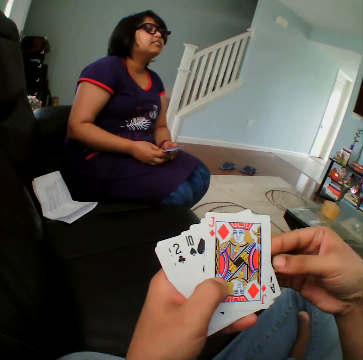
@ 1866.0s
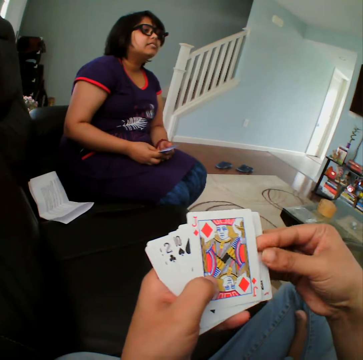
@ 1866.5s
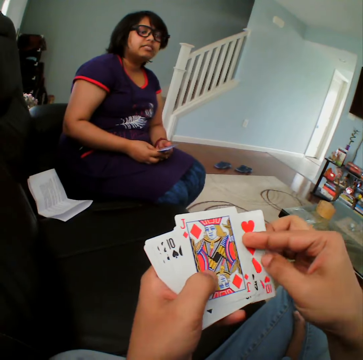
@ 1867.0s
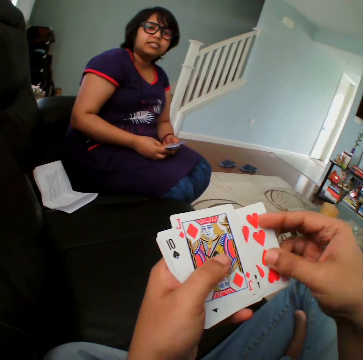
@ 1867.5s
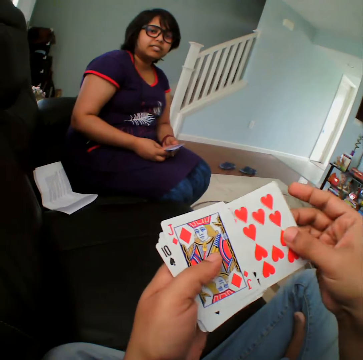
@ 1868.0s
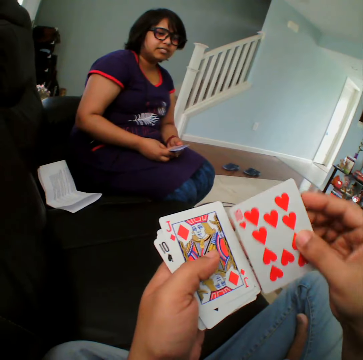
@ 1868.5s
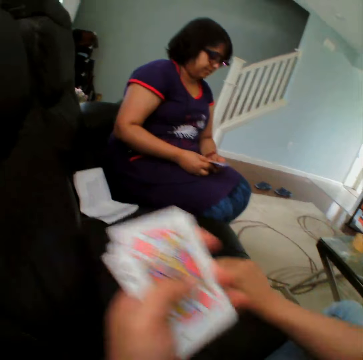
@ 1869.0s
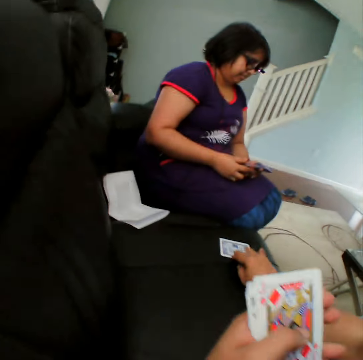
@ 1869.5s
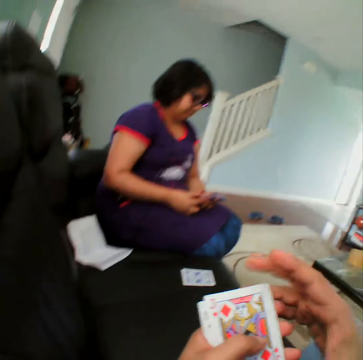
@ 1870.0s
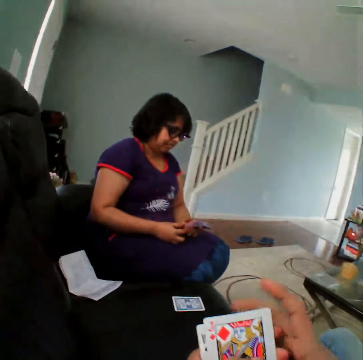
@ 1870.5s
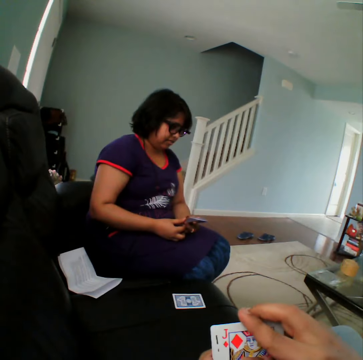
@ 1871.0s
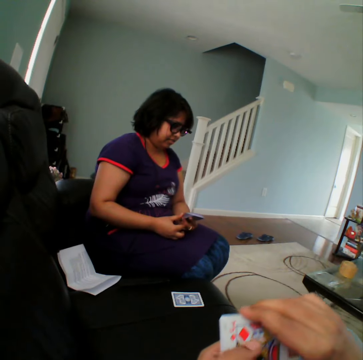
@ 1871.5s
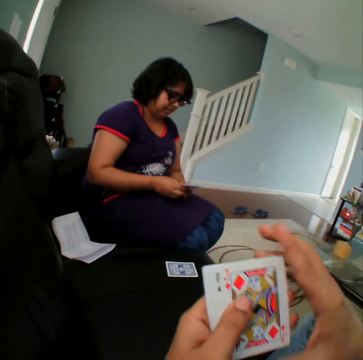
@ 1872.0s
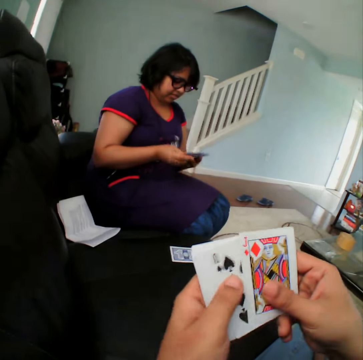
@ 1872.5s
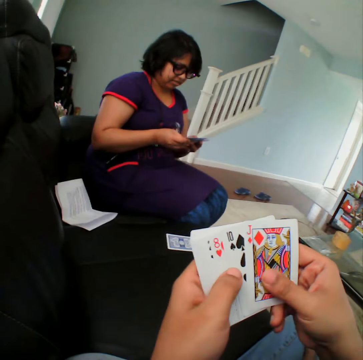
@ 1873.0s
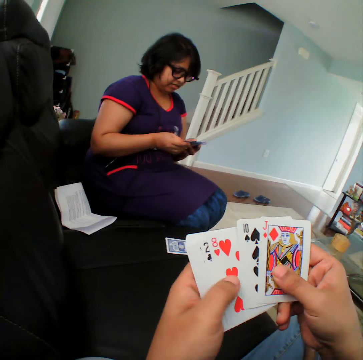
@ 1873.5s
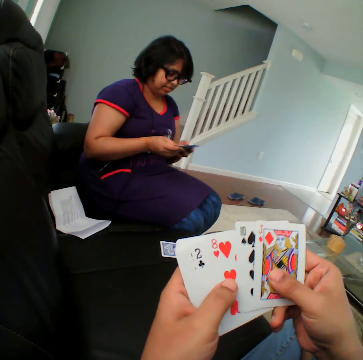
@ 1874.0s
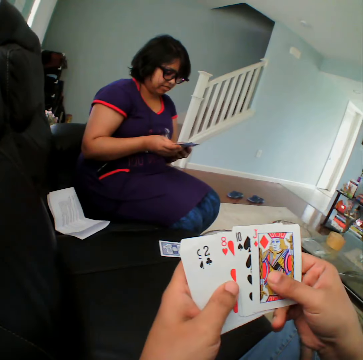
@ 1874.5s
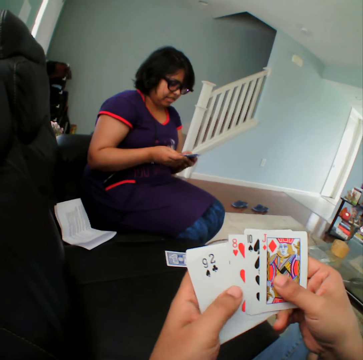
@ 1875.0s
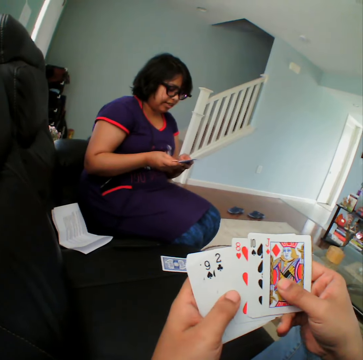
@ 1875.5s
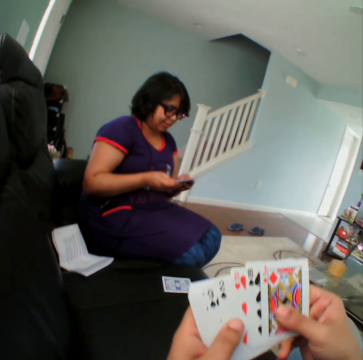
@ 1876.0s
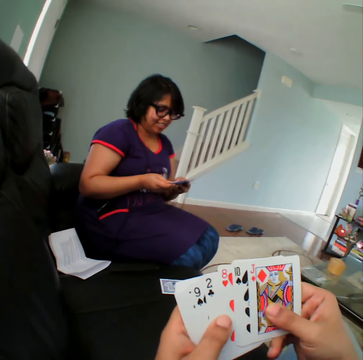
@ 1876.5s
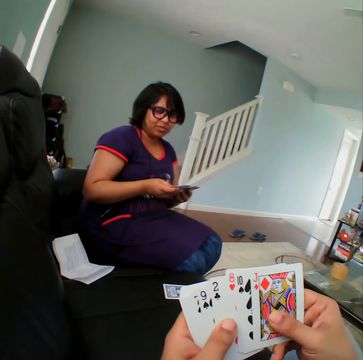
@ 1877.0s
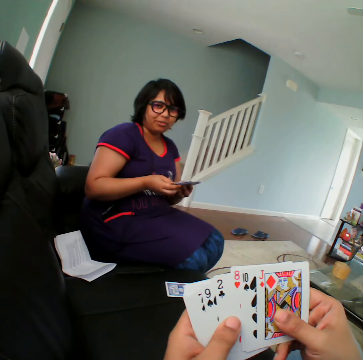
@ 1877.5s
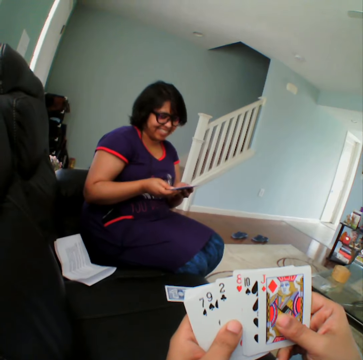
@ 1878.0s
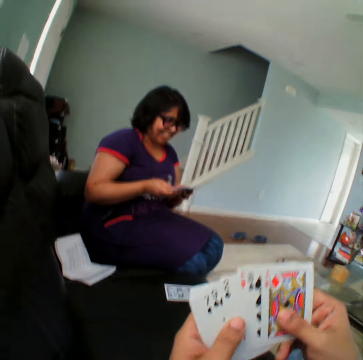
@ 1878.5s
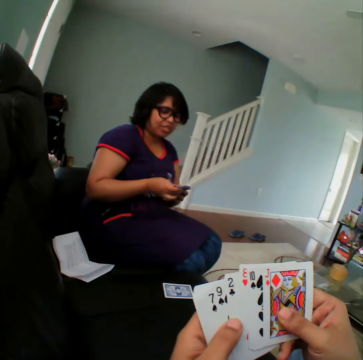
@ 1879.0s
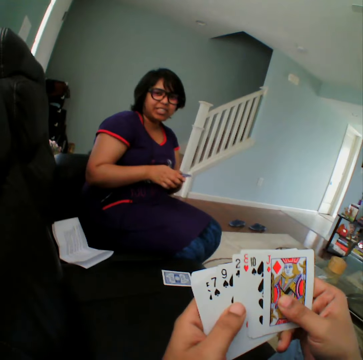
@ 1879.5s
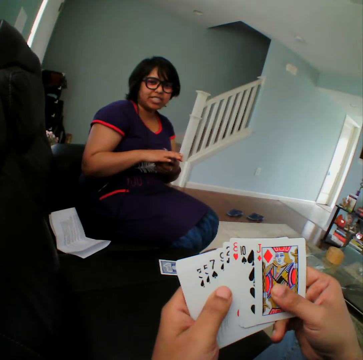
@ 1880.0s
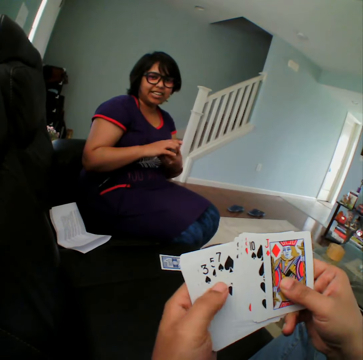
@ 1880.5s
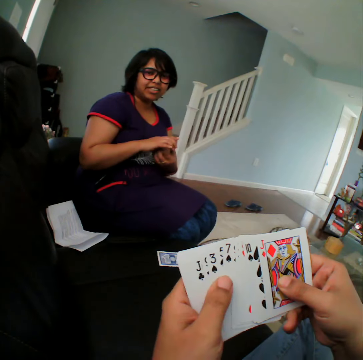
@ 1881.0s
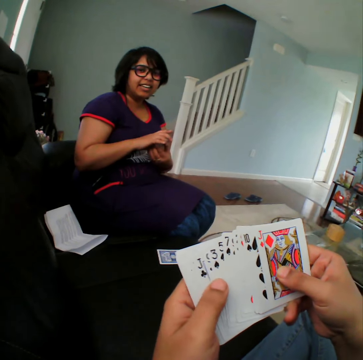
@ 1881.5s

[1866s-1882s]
The camera wearer picks the card. A woman picks the card. The camera wearer places the card in the couch. They select the cards. The woman converses. The camera wearer converses with the woman.

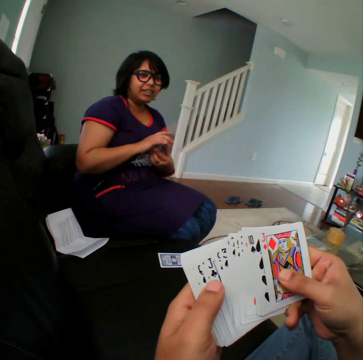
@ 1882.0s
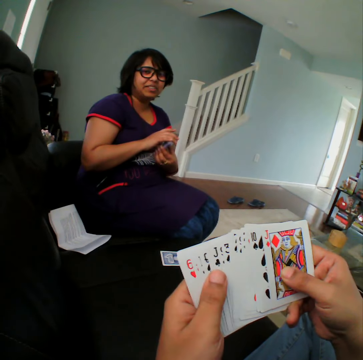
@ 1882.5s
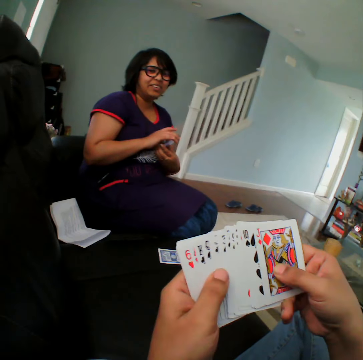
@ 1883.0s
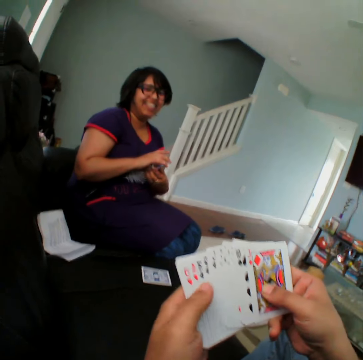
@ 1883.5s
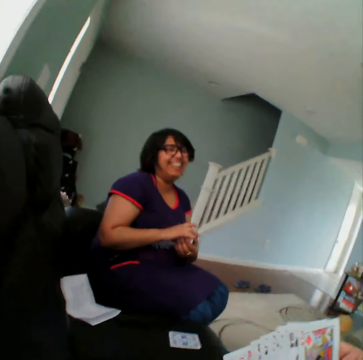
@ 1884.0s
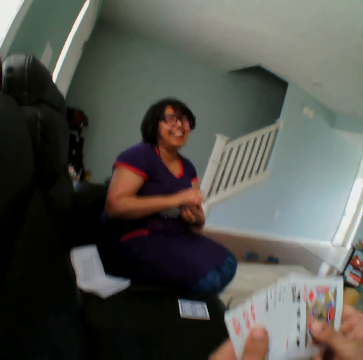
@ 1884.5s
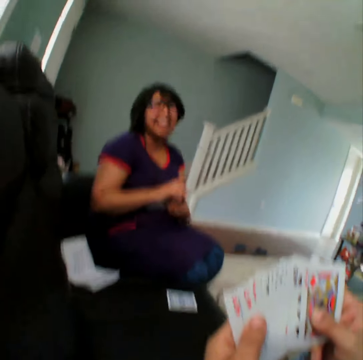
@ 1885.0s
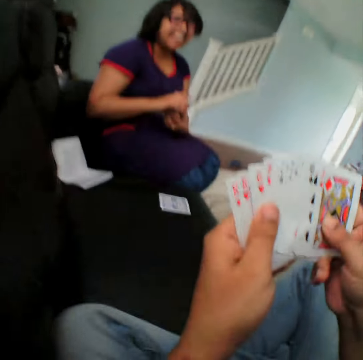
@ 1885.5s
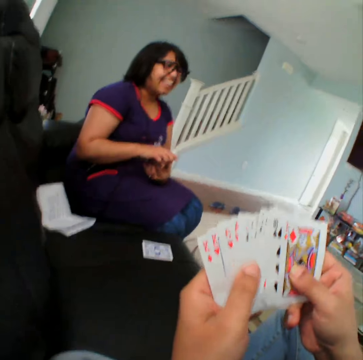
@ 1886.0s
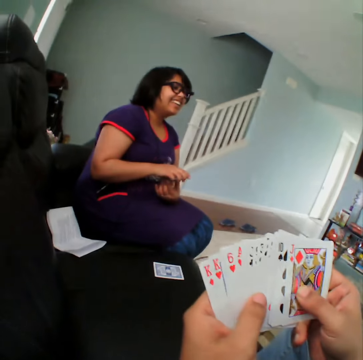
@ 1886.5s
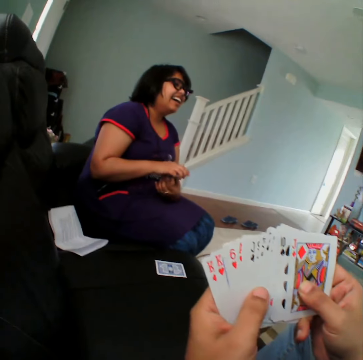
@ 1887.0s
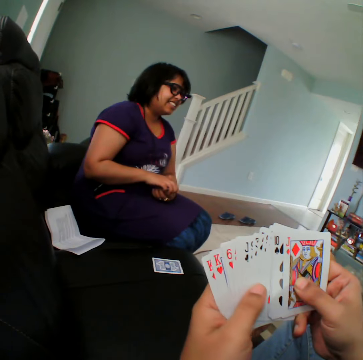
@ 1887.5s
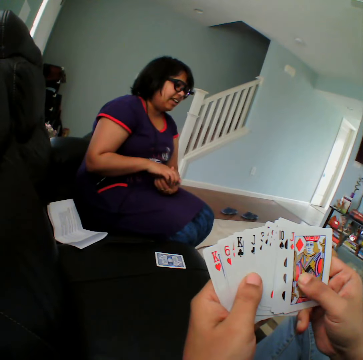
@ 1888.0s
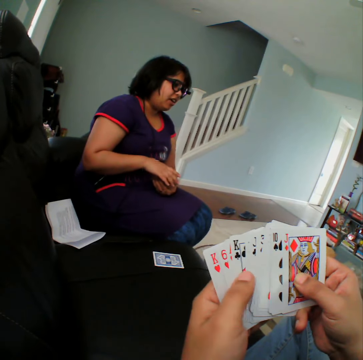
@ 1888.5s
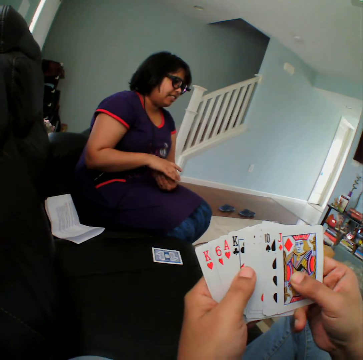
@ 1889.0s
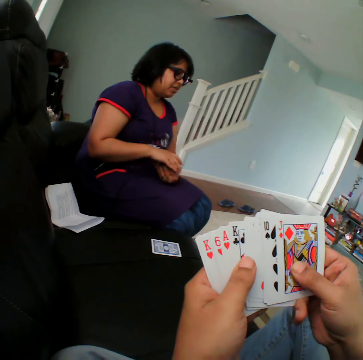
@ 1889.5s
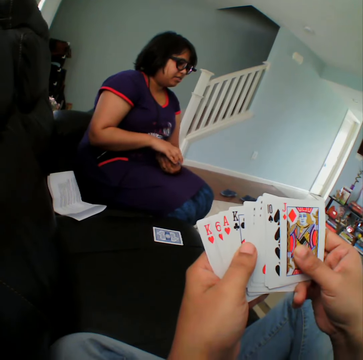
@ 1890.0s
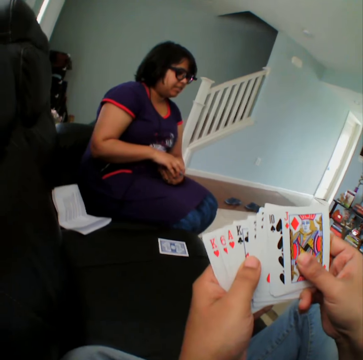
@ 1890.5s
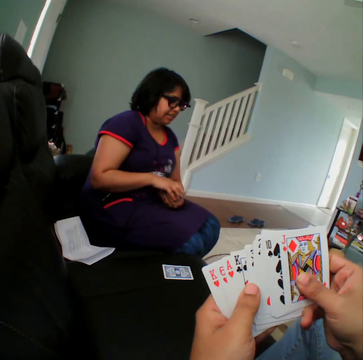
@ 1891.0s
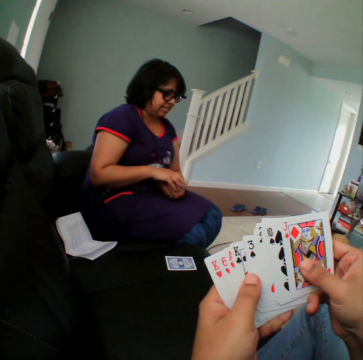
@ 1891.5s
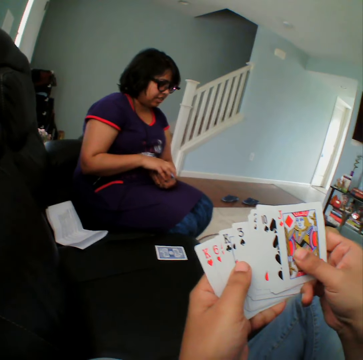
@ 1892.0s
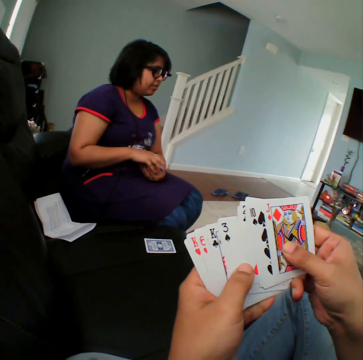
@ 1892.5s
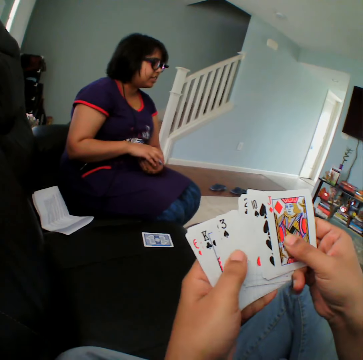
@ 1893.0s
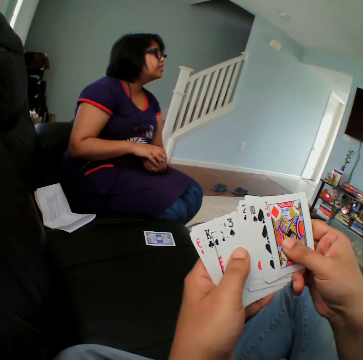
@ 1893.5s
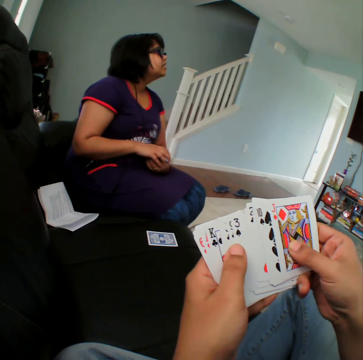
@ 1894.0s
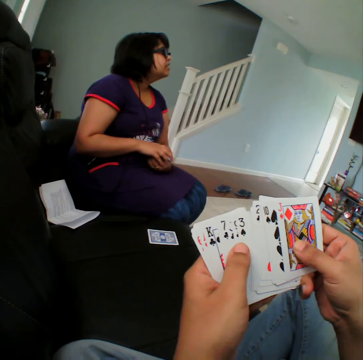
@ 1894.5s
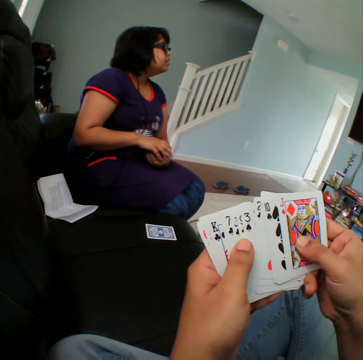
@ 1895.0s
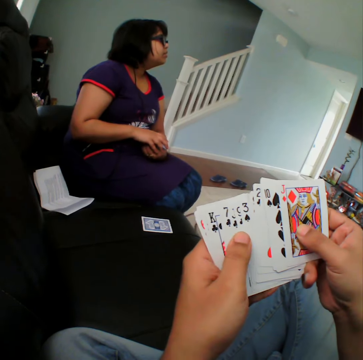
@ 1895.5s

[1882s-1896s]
The camera wearer selects the cards.

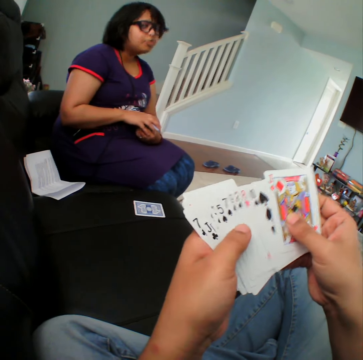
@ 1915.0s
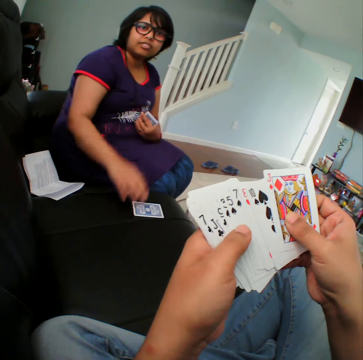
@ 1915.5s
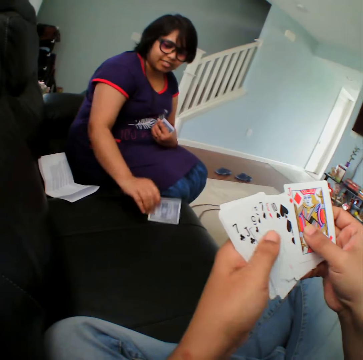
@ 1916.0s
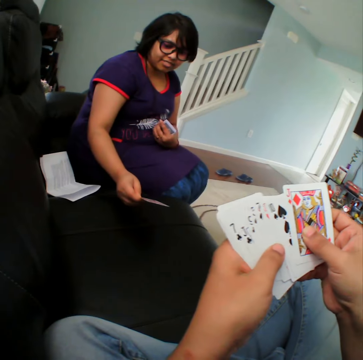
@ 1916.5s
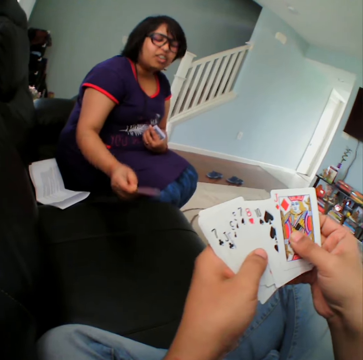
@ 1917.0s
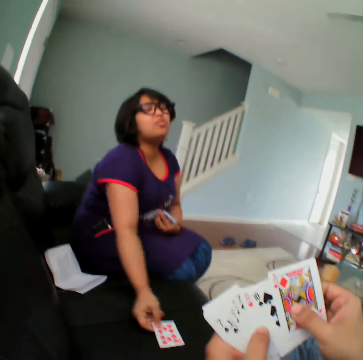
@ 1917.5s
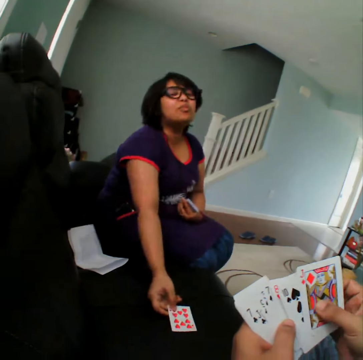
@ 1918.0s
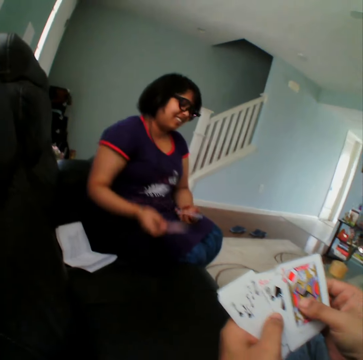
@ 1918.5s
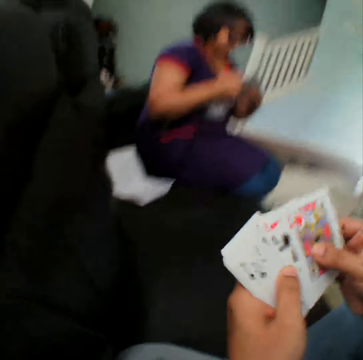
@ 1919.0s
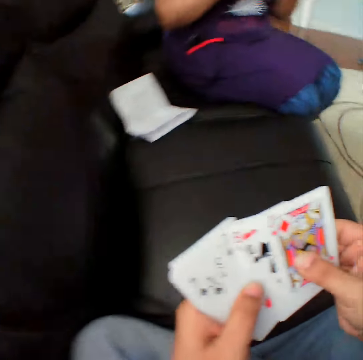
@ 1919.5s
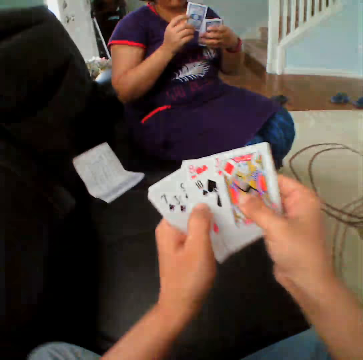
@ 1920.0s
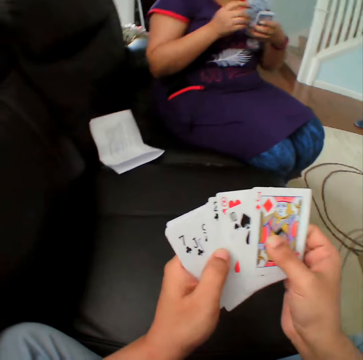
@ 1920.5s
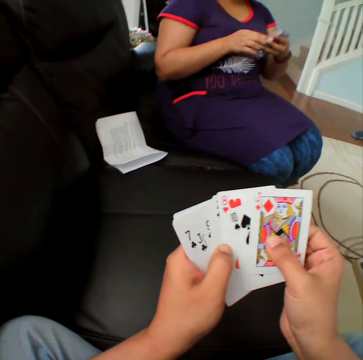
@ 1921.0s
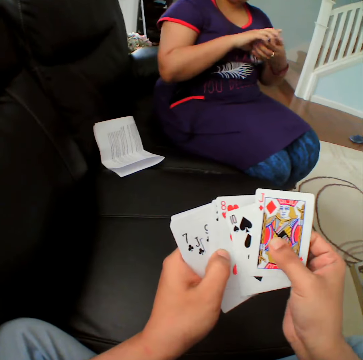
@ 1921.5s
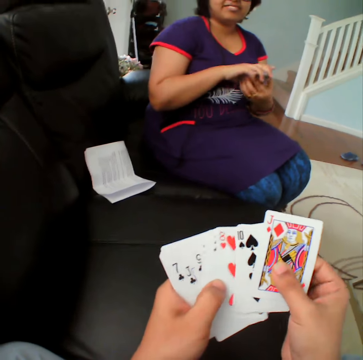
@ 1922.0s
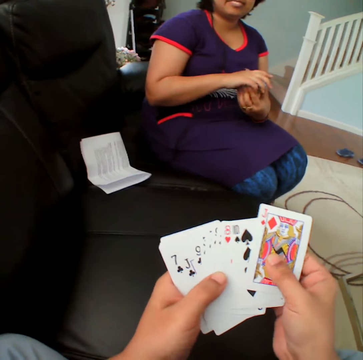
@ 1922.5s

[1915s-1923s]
A woman turns the card in the couch. She picks the card. The camera wearer picks the card.
